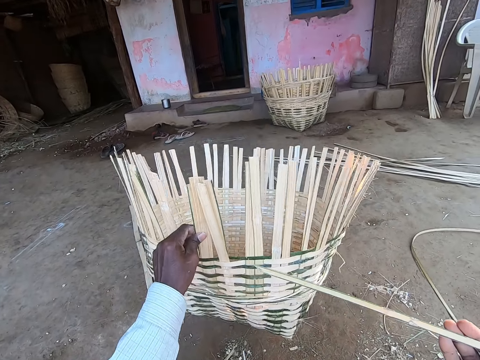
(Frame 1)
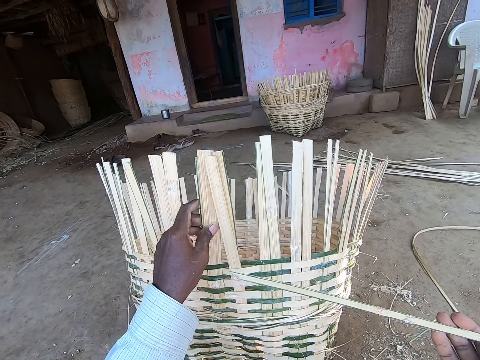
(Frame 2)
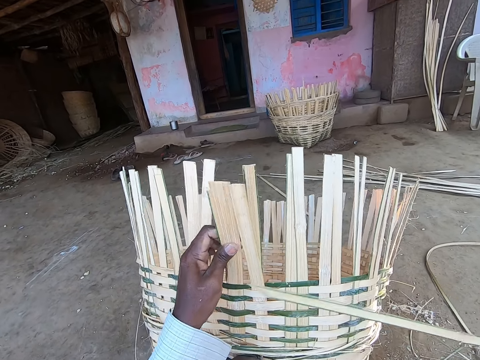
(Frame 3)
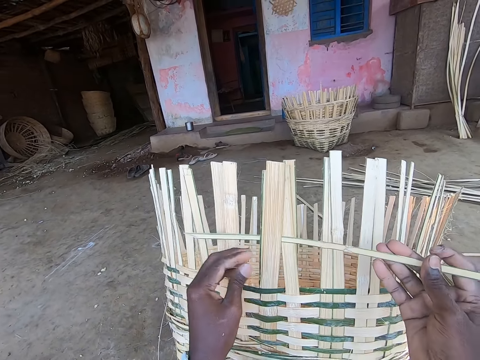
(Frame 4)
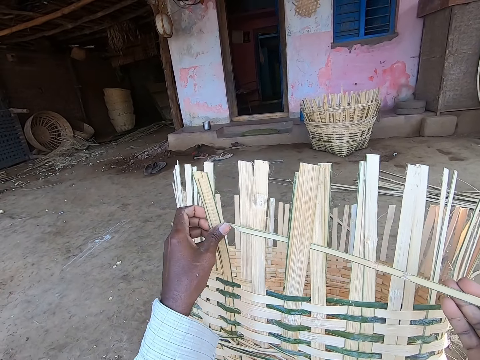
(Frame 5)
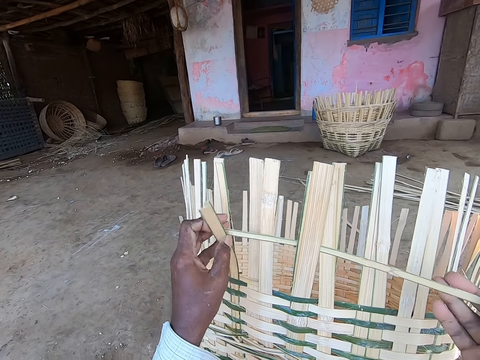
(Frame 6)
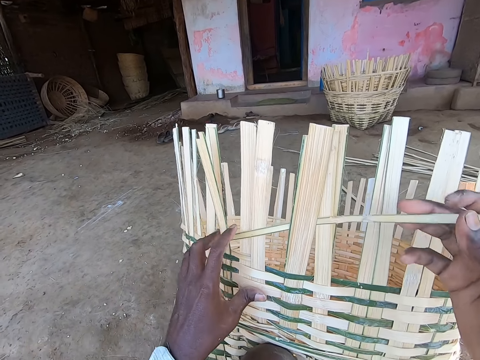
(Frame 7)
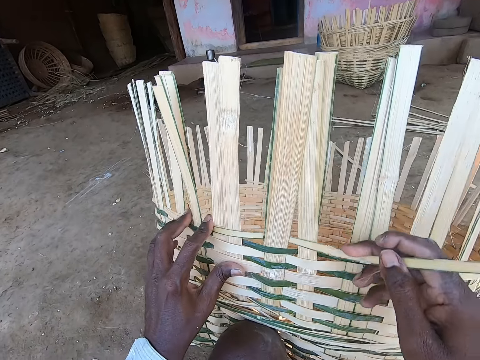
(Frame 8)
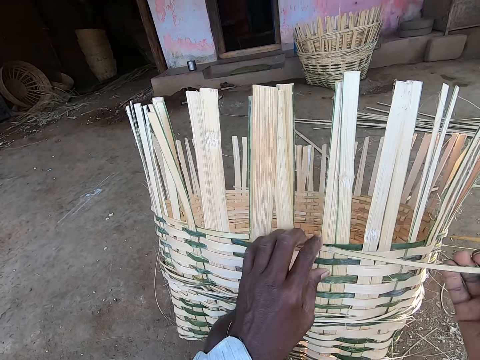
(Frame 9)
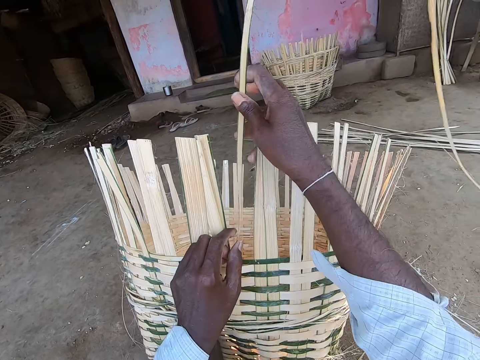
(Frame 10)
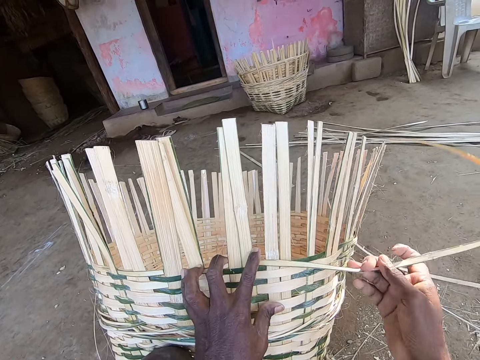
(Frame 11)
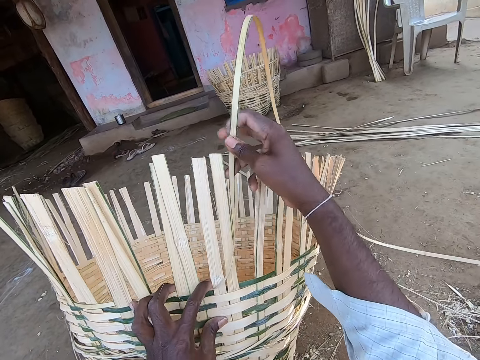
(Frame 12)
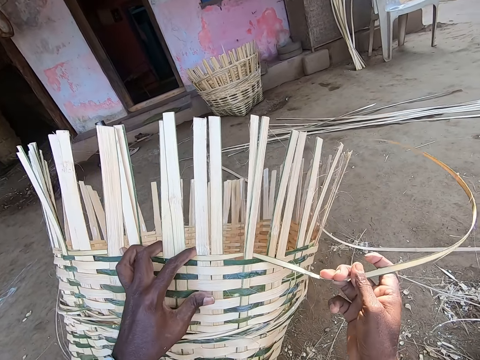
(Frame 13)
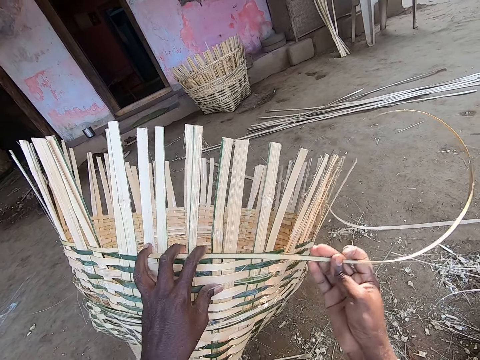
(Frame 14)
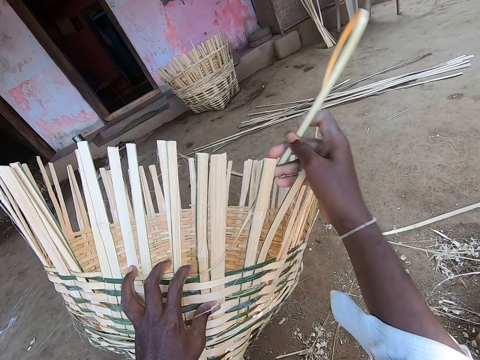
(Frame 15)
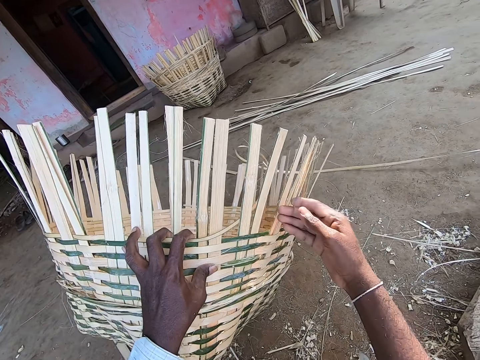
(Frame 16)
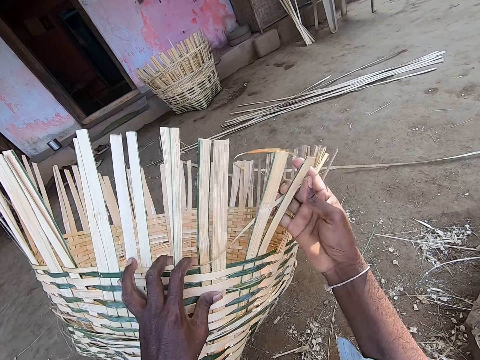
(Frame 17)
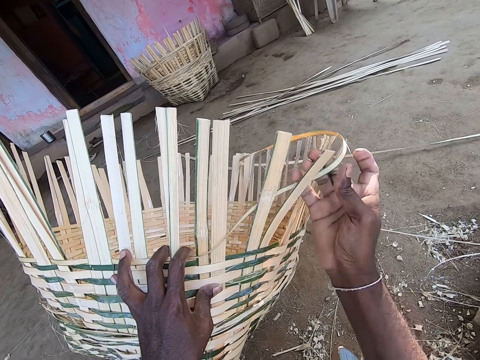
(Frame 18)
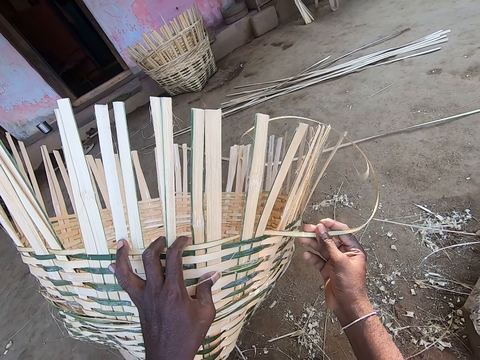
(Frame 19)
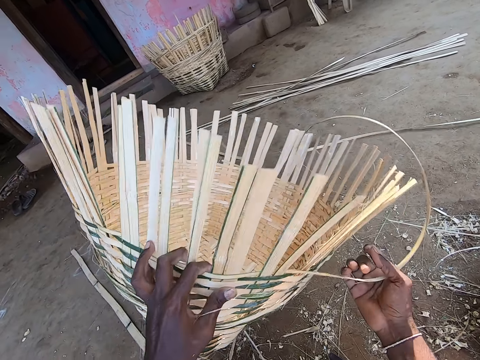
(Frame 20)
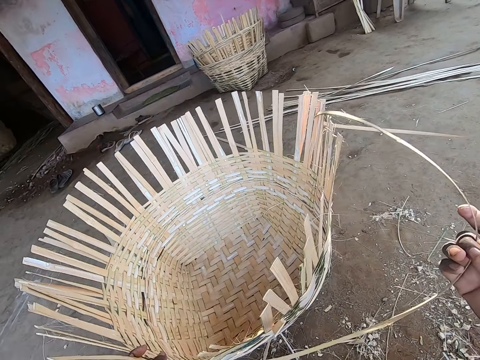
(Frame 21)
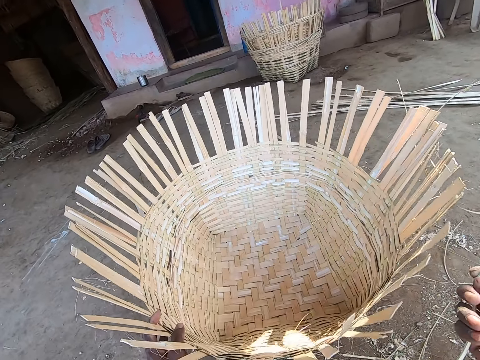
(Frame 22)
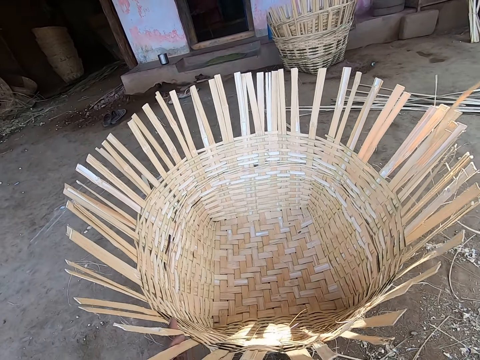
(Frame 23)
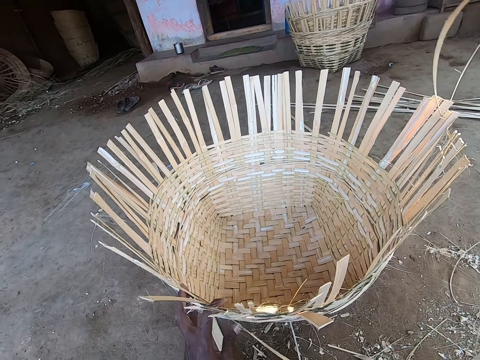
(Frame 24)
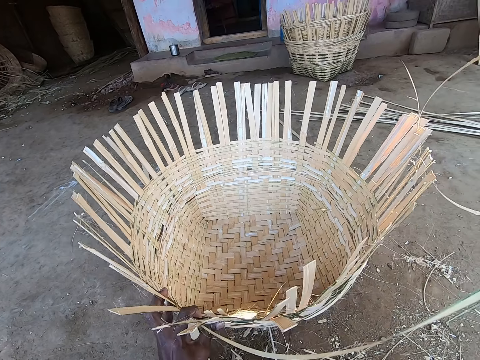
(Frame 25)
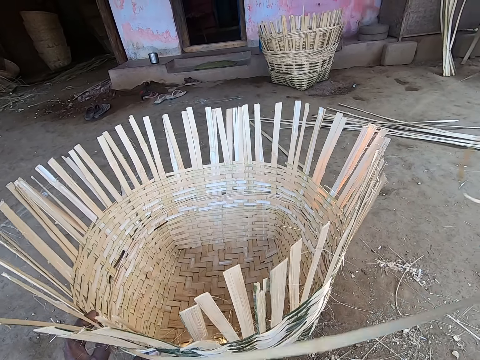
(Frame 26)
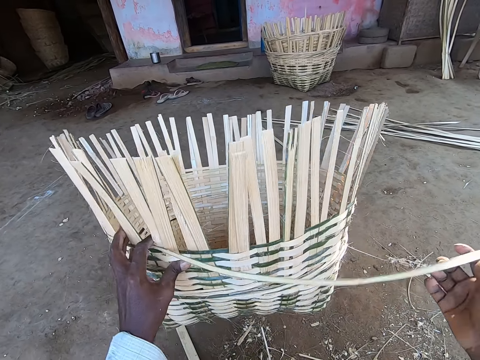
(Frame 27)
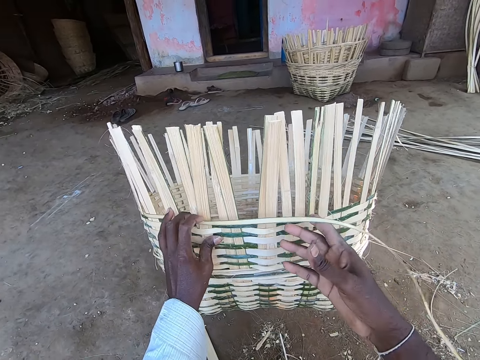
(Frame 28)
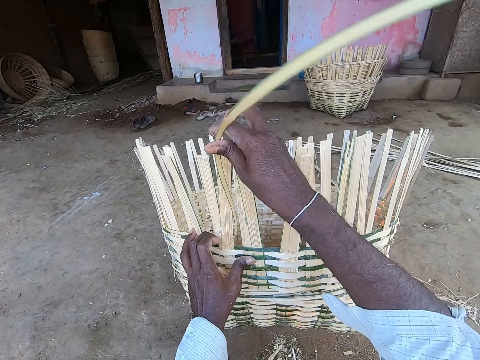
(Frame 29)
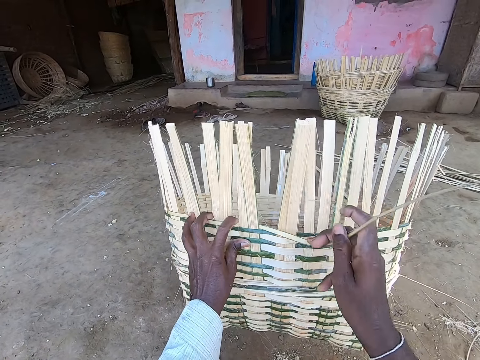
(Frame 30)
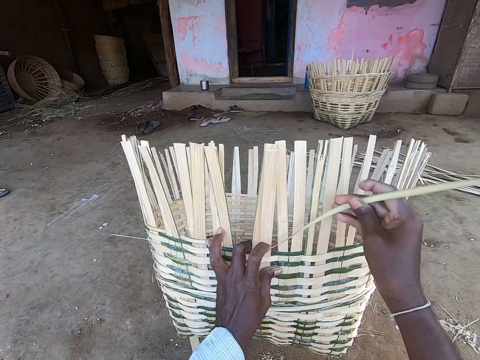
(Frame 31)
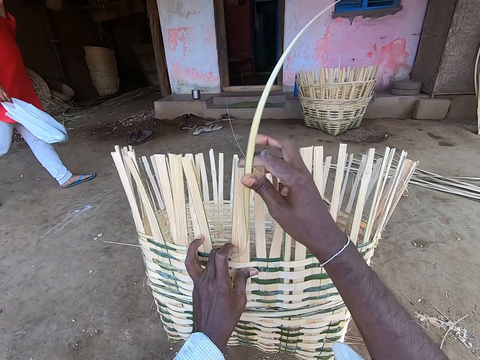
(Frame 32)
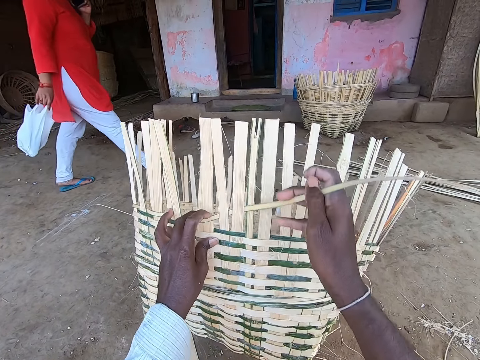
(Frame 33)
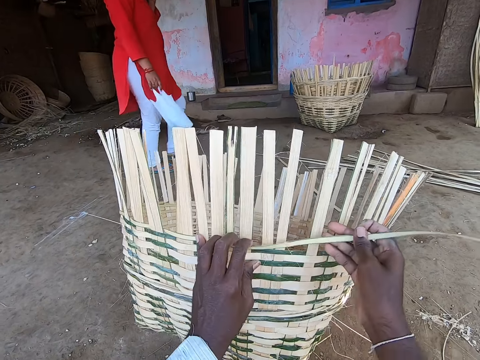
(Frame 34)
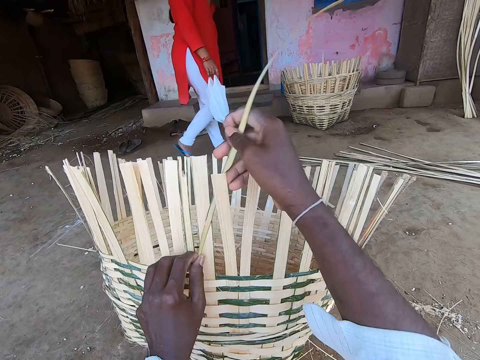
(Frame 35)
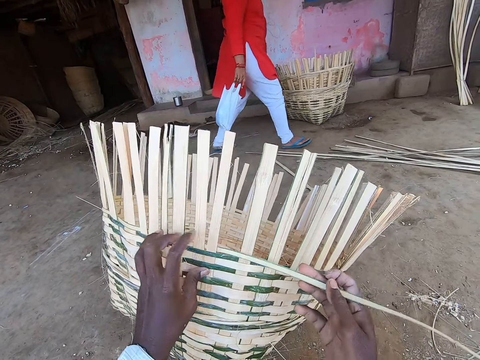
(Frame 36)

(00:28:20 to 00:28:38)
The camera wearer pulls the basket on the ground towards himself with his left hand. He inserts the palm frond in the basket in his left hand with his right hand. He weaves the basket in his left hand with the palm frond in his right hand. He rotates the basket on the ground with his left hand. He places the basket on the ground with his left hand. He adjusts the palm frond in his right hand. He lifts the basket from the ground with his left hand. He weaves the basket in his left hand with the palm frond in his right hand. A woman walks past the camera wearer.

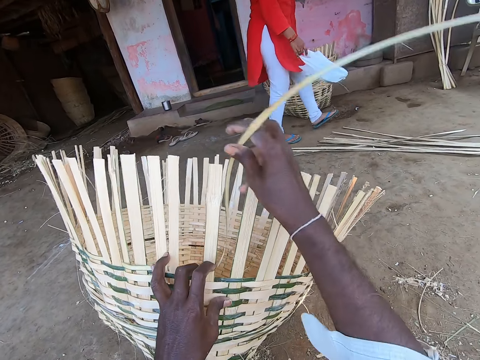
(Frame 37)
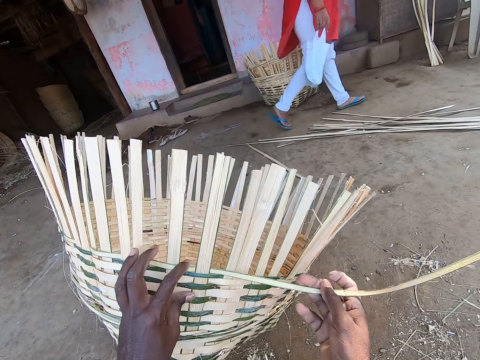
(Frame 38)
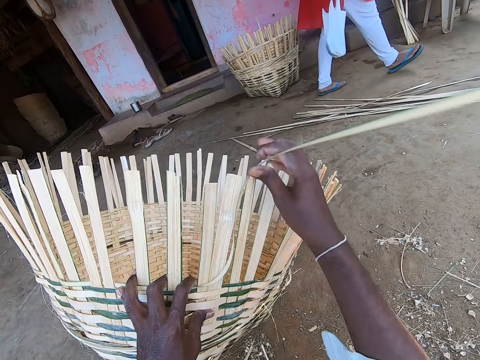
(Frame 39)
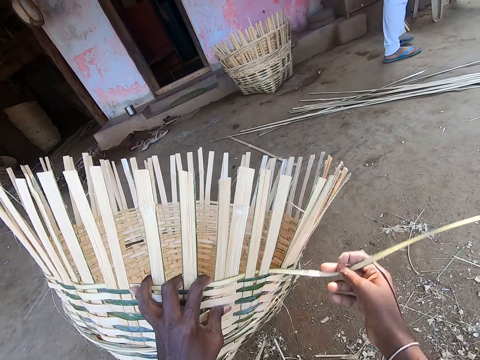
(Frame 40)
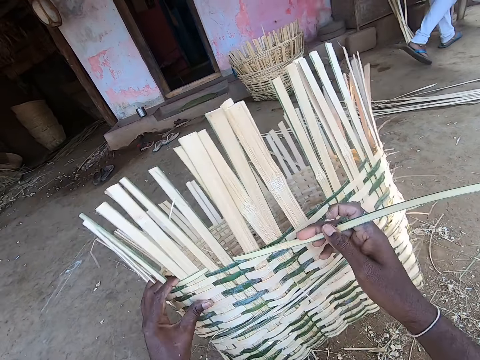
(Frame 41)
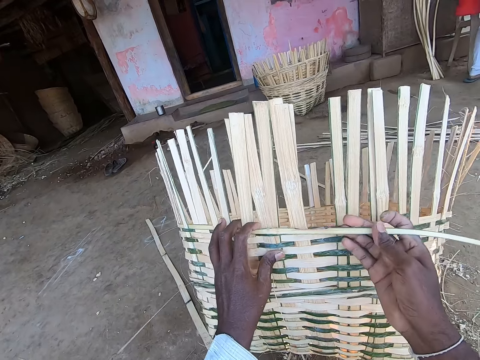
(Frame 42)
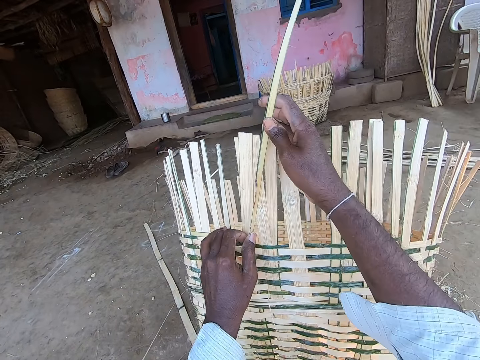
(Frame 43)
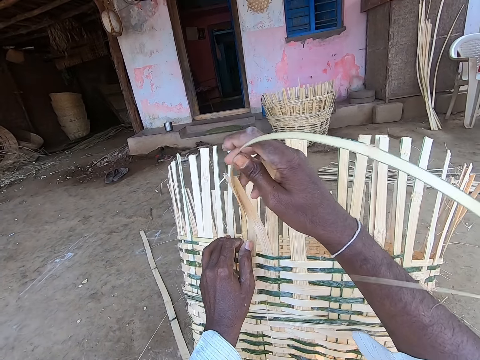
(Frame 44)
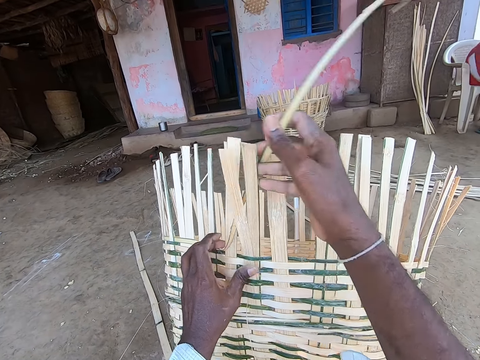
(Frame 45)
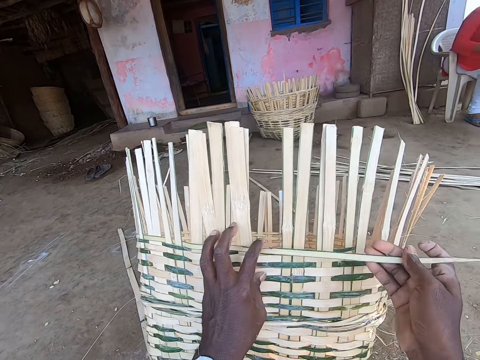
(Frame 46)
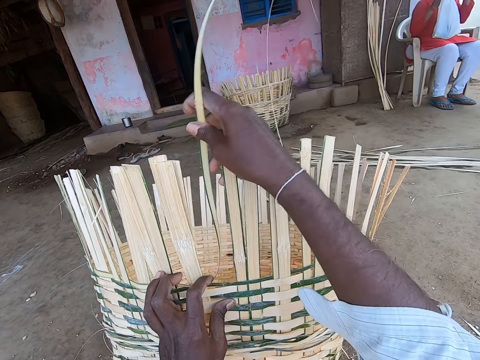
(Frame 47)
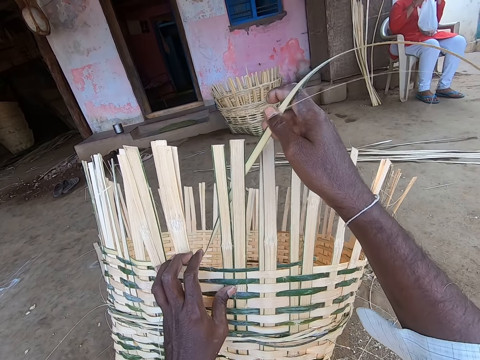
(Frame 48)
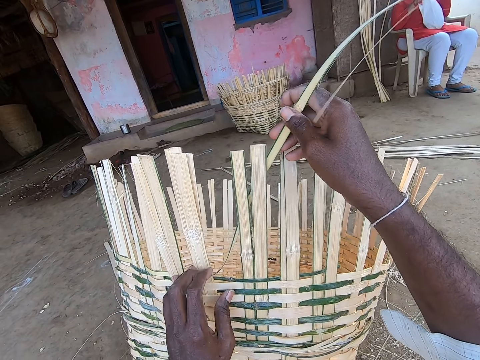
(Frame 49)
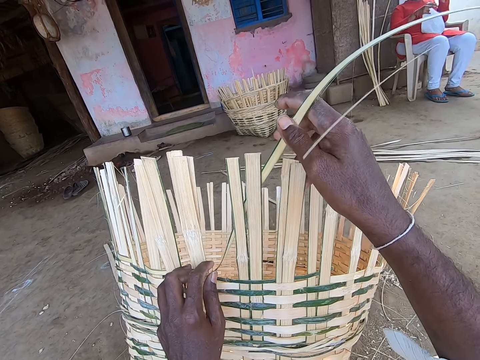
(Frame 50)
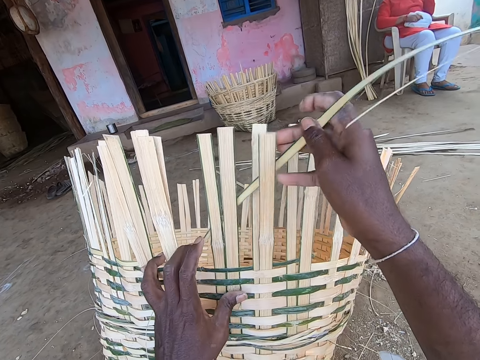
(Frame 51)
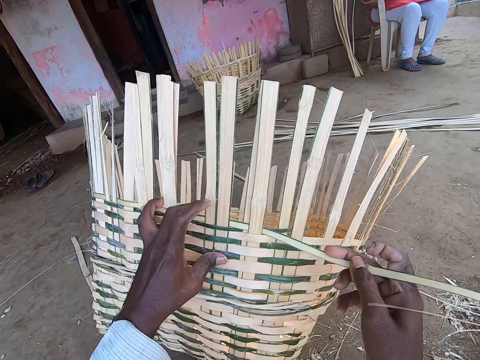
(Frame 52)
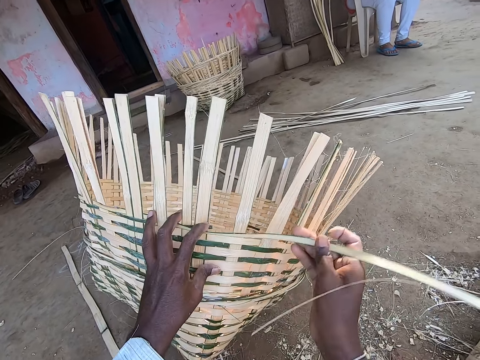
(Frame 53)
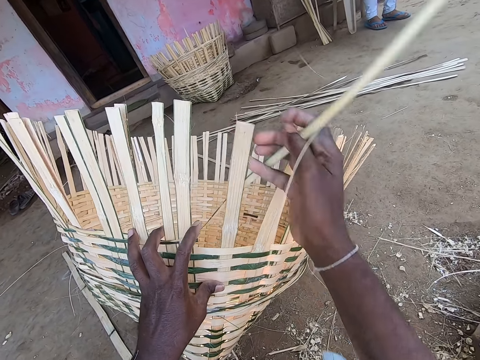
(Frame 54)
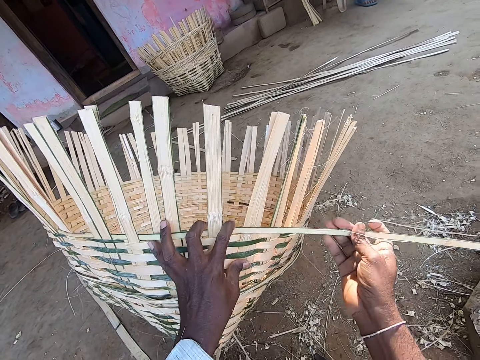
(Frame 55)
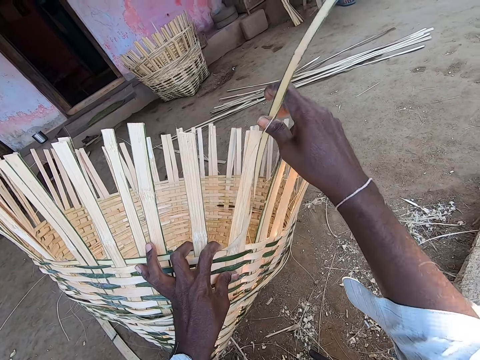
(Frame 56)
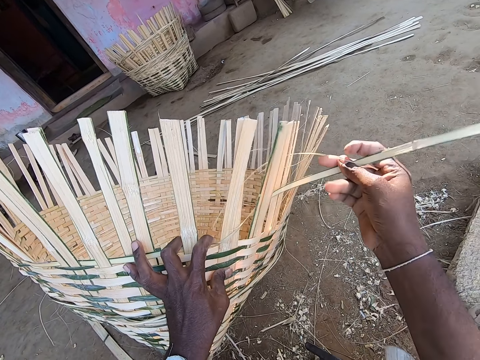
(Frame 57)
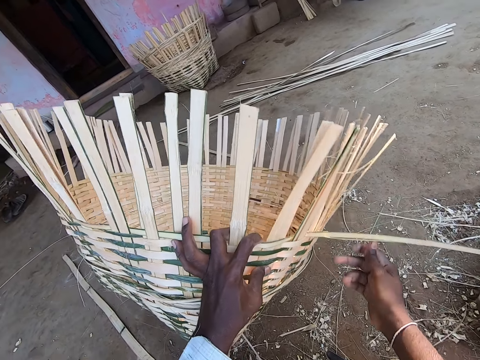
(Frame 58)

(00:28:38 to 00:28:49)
The camera wearer rotates the basket on the ground with his left hand. He weaves the basket in his left hand with the palm frond in his right hand. He places the basket on the ground with his left hand.
